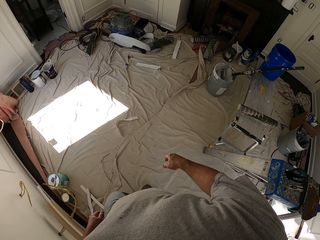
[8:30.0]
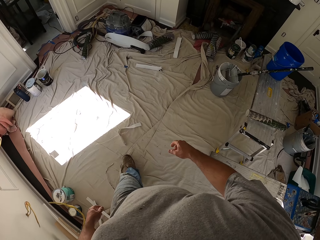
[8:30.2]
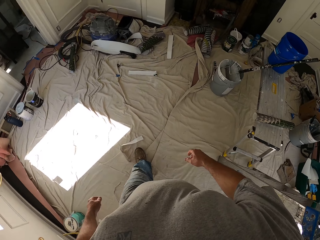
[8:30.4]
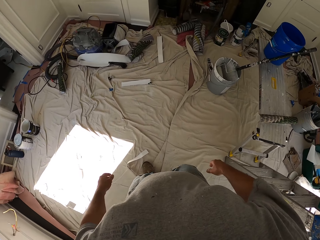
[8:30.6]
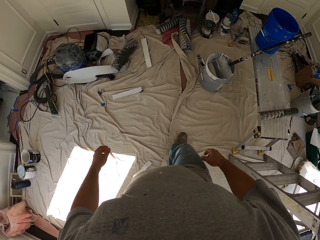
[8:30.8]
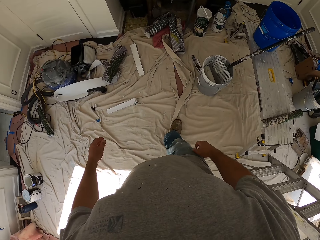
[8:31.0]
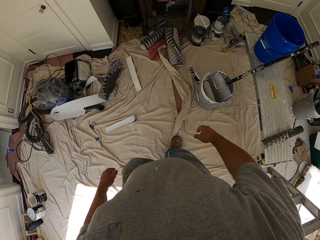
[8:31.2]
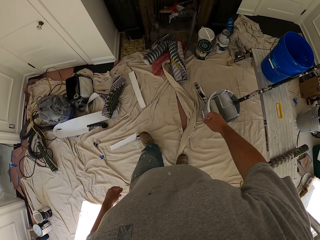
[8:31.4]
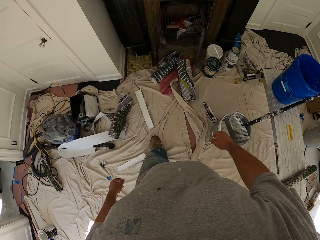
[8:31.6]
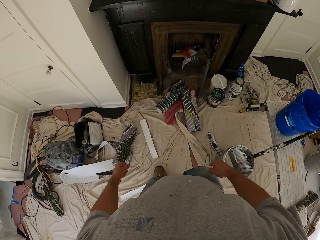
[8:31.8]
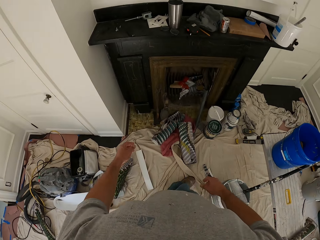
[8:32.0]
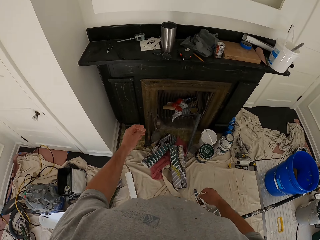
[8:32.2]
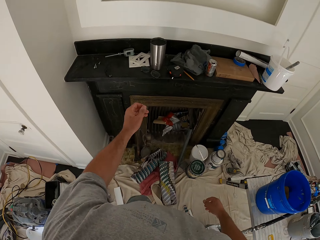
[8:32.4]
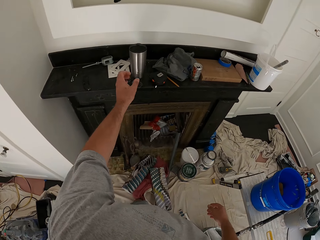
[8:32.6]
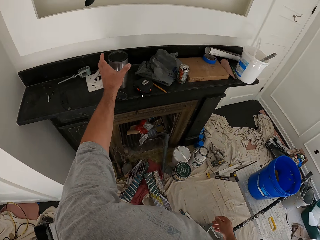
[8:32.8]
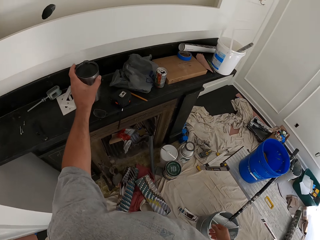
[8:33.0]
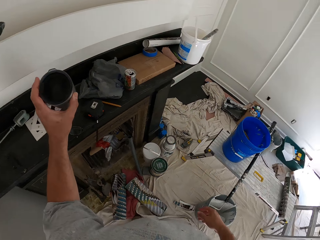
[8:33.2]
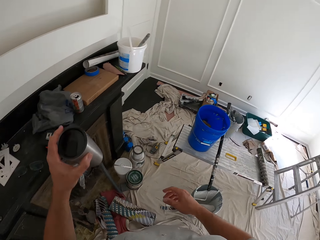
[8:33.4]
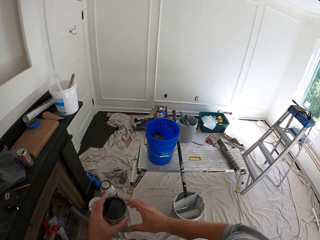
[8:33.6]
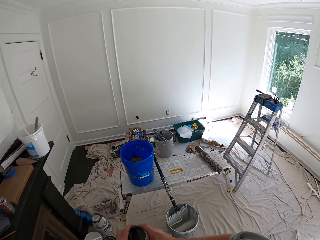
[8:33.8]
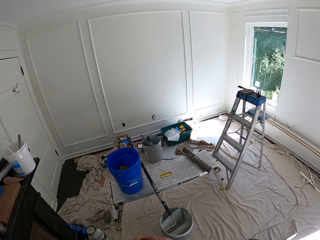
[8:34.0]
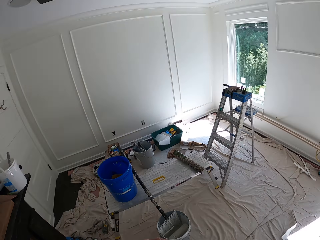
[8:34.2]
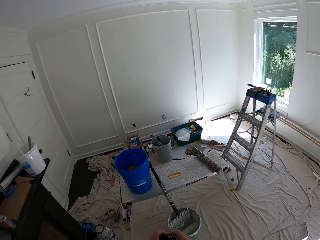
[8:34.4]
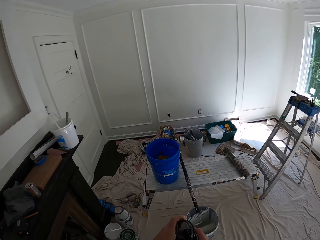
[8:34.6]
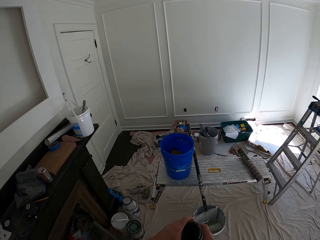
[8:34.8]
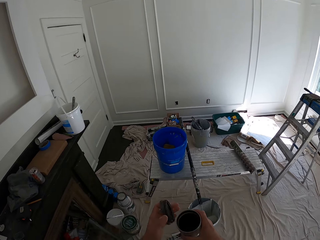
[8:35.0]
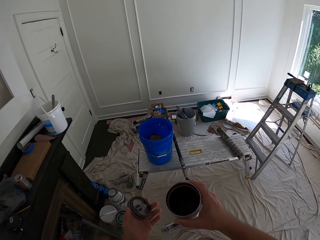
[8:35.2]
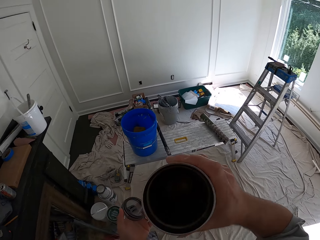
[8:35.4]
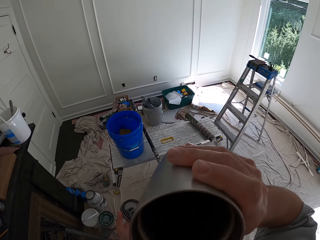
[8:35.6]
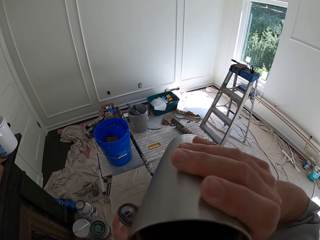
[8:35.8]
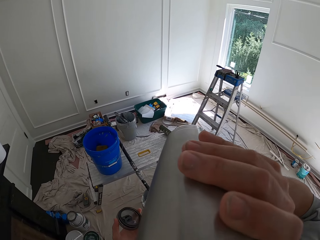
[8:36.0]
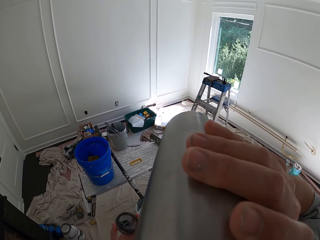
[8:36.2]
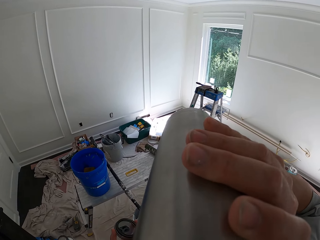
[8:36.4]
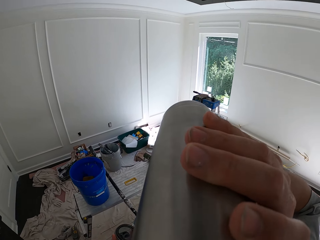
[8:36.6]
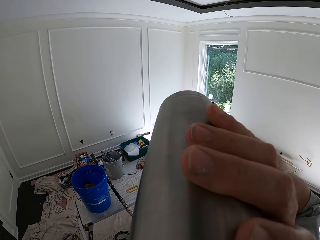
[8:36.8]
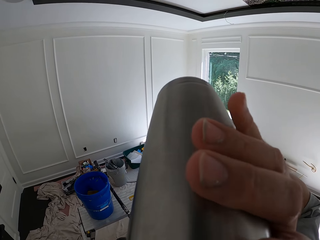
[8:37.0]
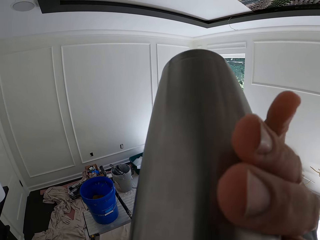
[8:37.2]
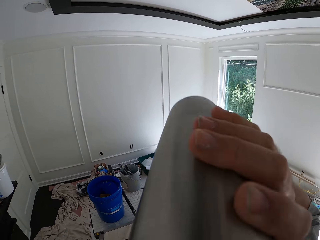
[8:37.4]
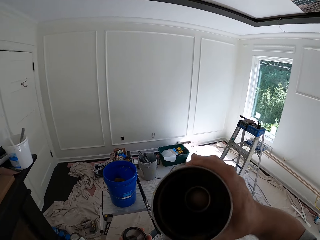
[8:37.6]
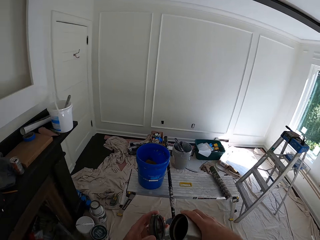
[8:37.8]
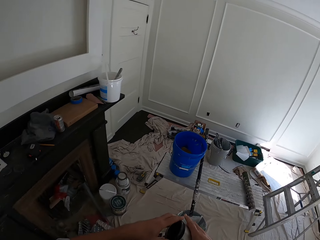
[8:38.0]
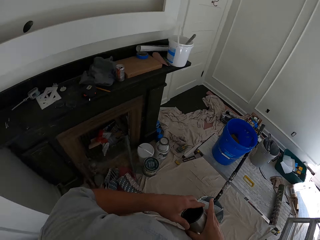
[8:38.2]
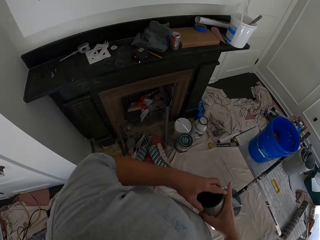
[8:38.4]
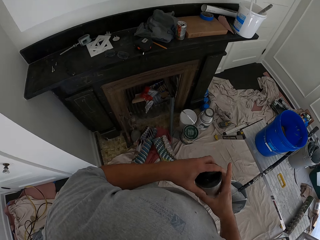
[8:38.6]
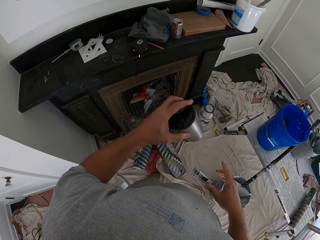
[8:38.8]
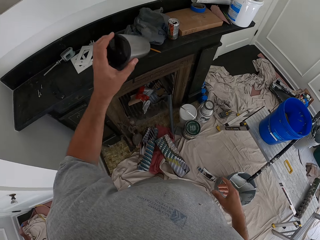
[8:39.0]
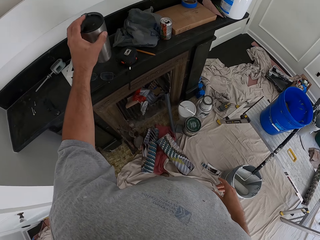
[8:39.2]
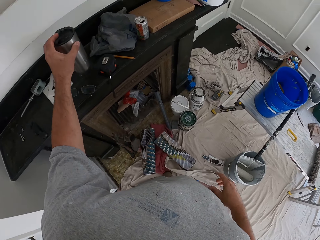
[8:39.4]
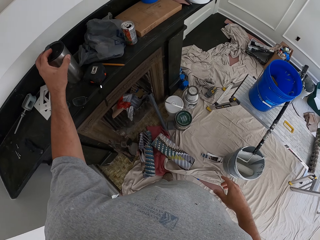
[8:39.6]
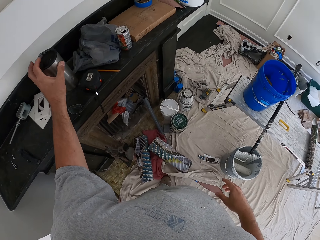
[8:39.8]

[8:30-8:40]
The camera wearer takes a thermoflask on the counter. They open the thermoflask, drink out of the thermoflask, close the thermoflask and place the thermoflask down on the counter.

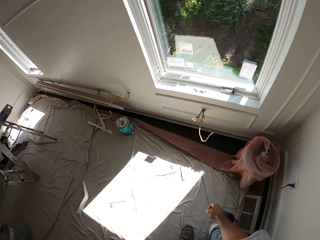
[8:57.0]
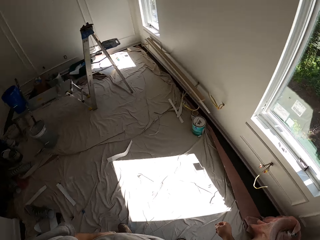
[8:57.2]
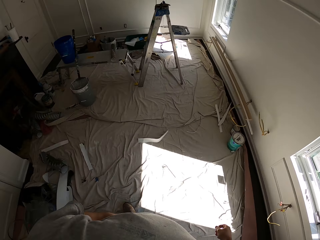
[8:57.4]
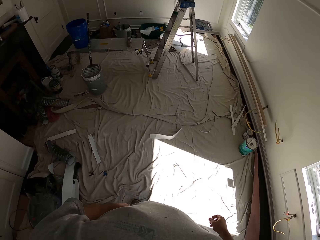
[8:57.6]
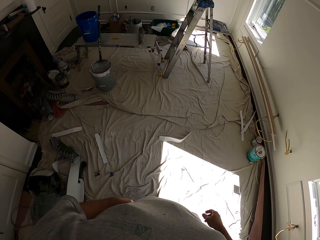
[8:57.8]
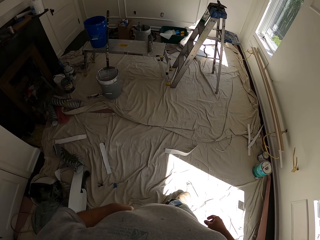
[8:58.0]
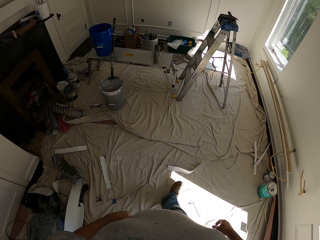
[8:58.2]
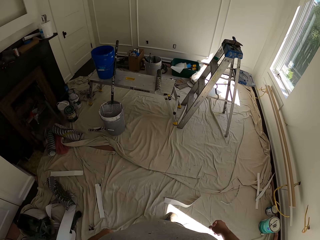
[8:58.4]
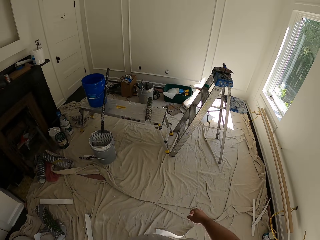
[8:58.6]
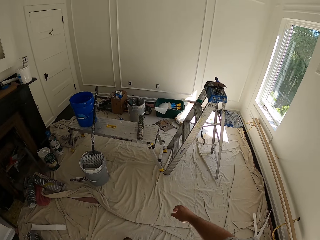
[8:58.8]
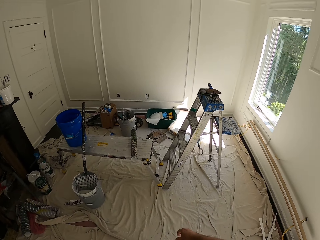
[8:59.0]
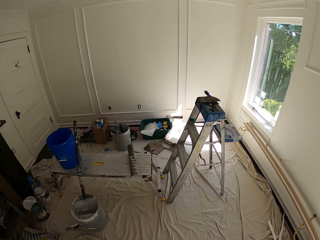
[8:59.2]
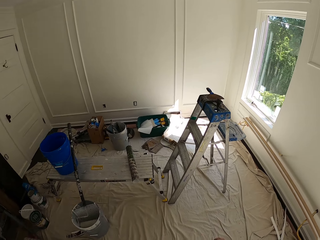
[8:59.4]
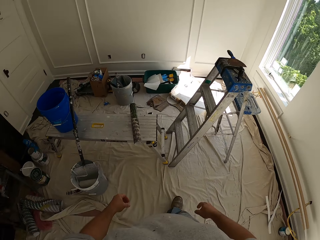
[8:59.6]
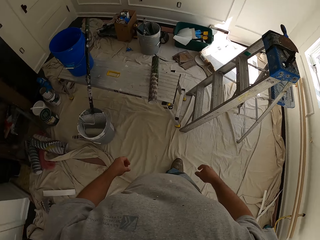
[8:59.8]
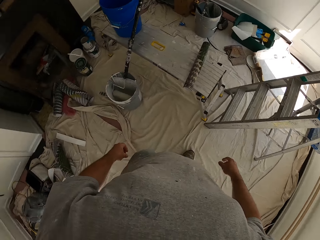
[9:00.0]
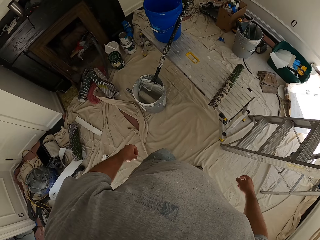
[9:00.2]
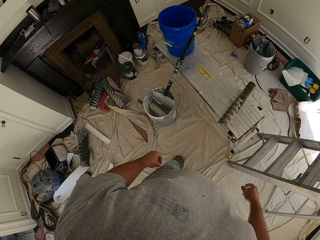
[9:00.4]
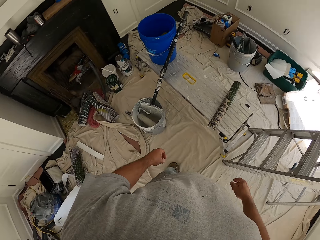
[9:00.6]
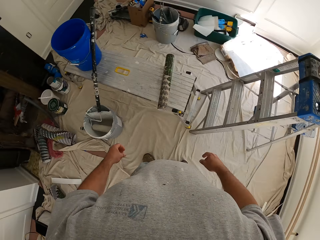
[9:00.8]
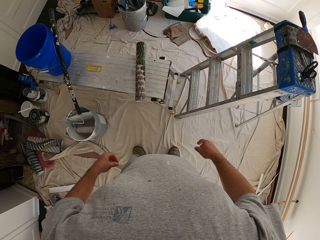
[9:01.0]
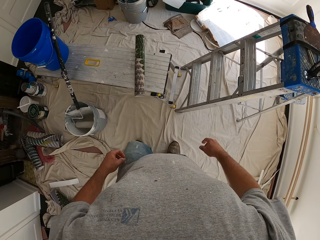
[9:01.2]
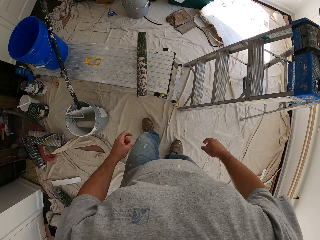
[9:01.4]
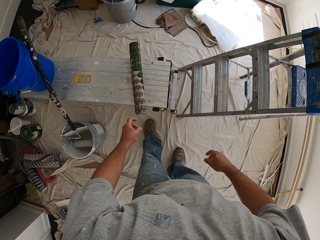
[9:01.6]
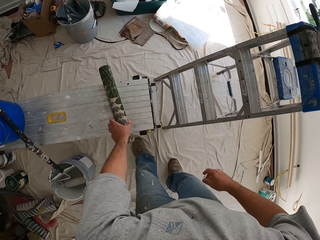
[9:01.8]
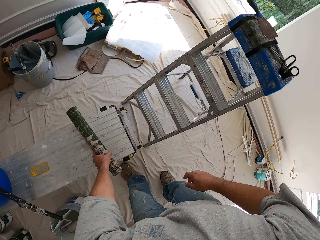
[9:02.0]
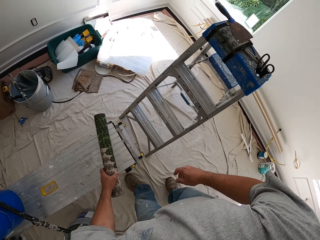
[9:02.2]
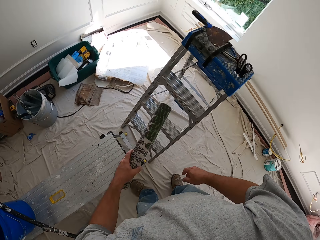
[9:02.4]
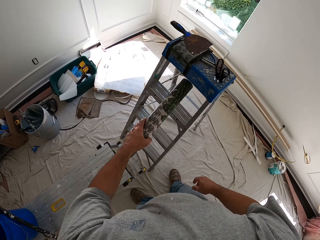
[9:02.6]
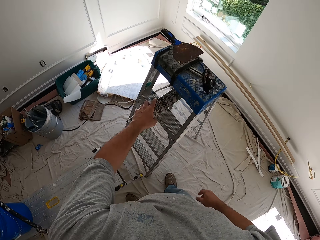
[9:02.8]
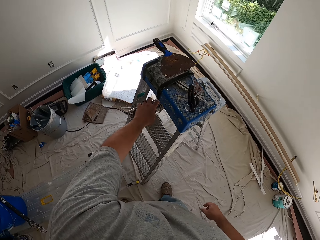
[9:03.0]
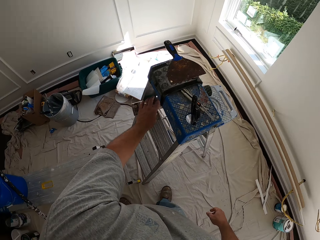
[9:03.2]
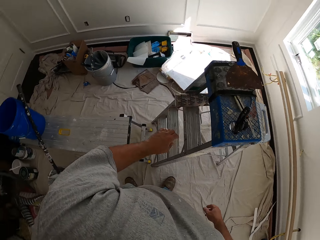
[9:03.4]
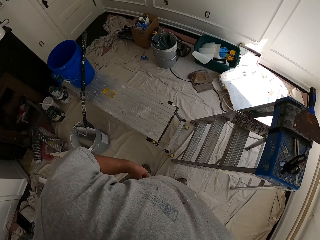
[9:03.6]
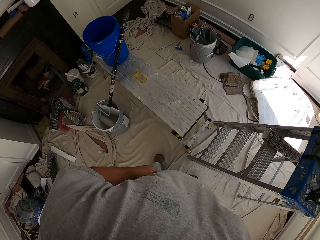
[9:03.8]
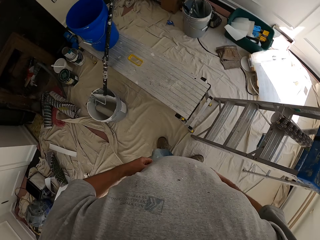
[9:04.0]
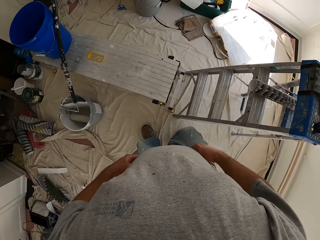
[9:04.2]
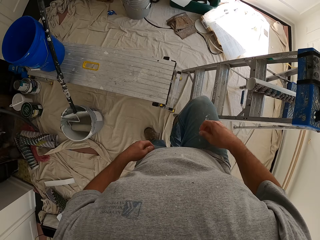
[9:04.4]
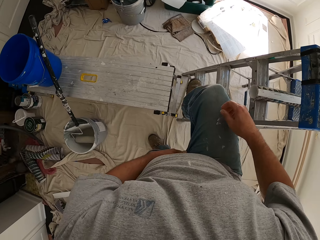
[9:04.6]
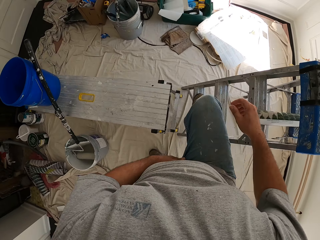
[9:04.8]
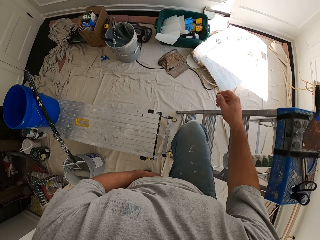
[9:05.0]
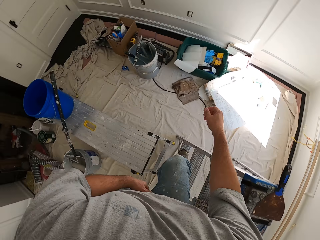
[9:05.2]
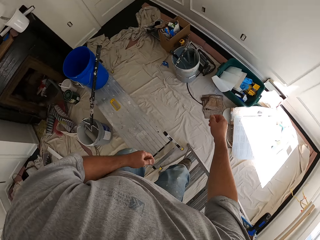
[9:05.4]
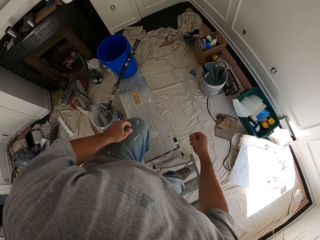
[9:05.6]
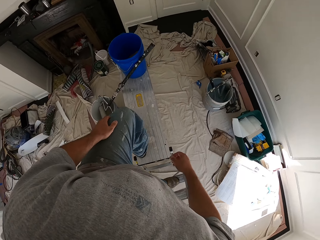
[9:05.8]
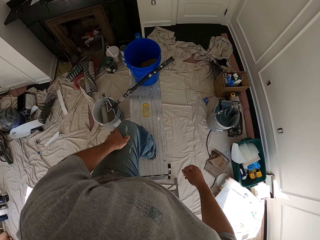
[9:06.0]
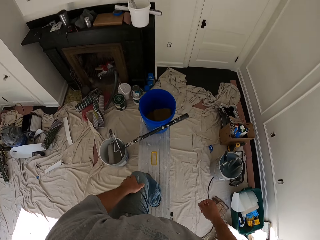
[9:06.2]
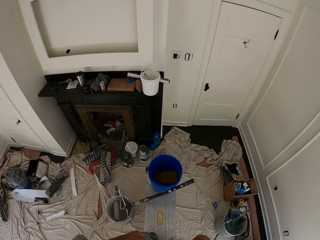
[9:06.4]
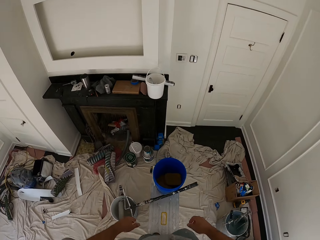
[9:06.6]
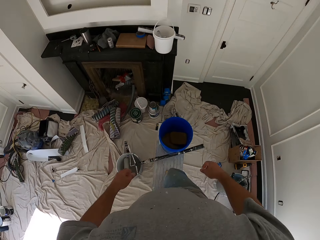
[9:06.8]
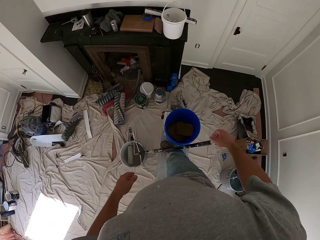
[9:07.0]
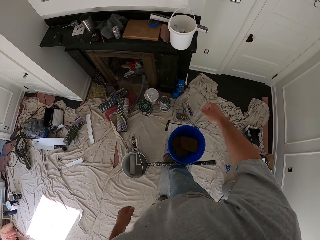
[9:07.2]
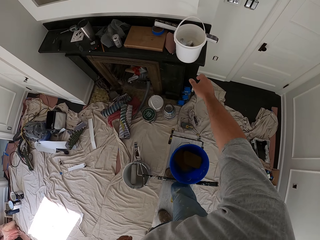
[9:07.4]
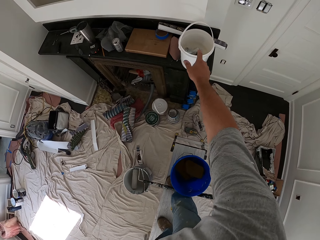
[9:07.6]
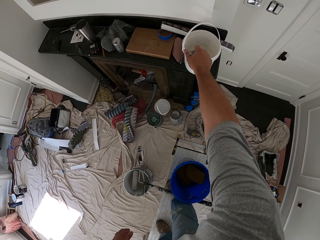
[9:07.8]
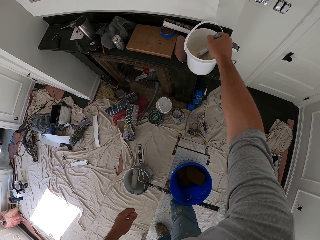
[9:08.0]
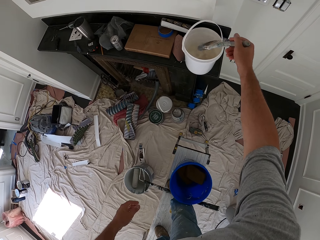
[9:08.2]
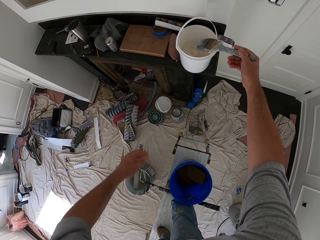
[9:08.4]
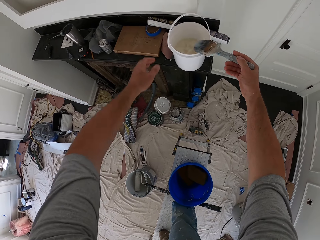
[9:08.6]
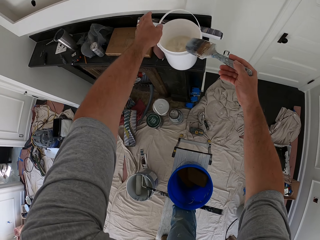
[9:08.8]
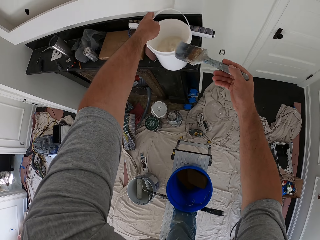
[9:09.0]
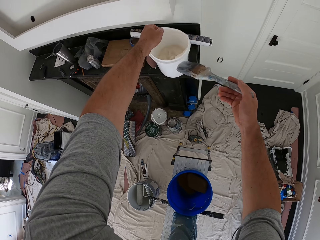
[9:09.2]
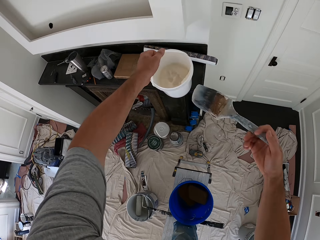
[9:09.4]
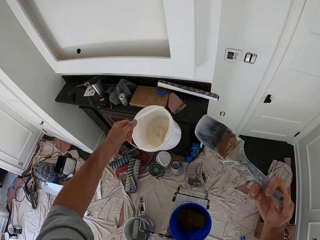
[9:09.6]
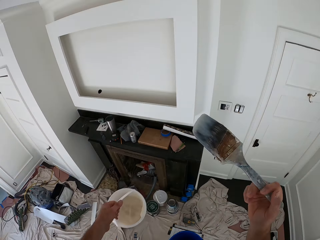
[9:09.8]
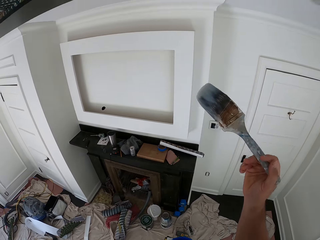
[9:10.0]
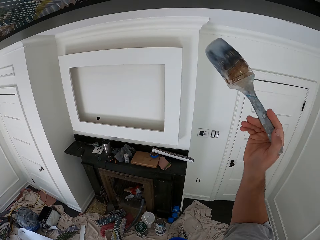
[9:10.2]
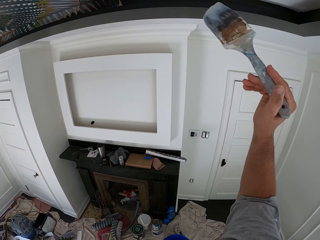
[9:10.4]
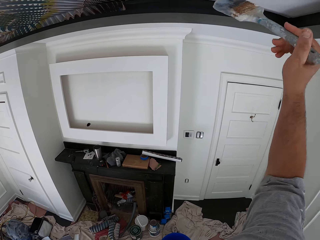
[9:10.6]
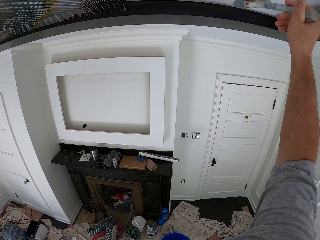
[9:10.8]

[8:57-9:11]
The camera wearer walks towards a foldable bench. They take wallpaper on the foldable bench. They put the wallpaper on the ladder. They step on the ladder. They step on the foldable bench. They take a paintbrush in a white bucket. They take the white bucket. They carry the white bucket.
